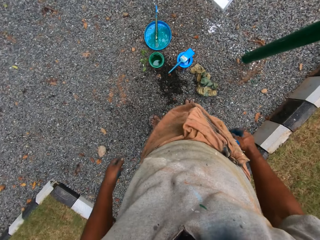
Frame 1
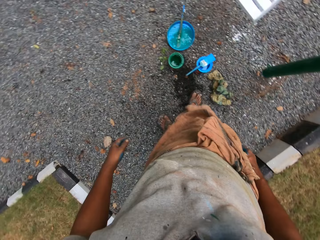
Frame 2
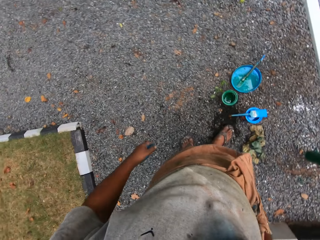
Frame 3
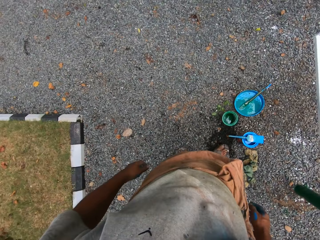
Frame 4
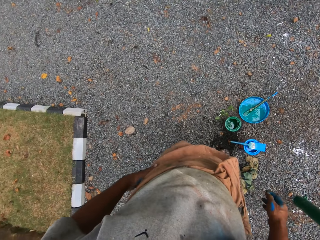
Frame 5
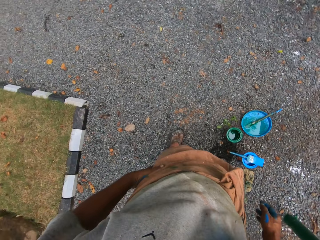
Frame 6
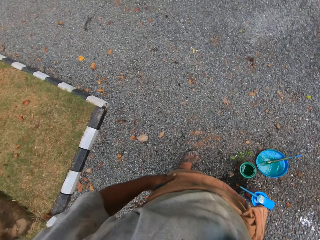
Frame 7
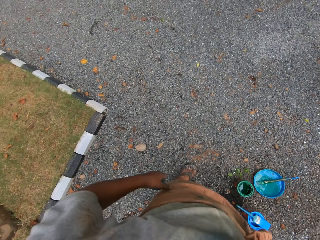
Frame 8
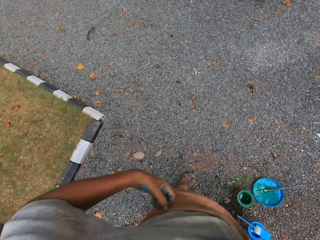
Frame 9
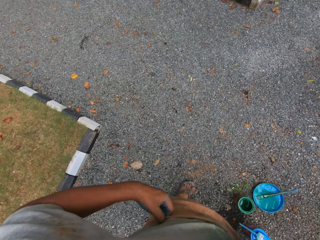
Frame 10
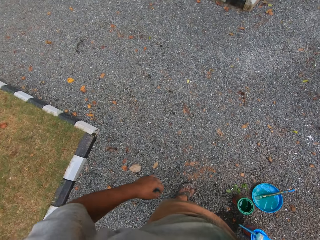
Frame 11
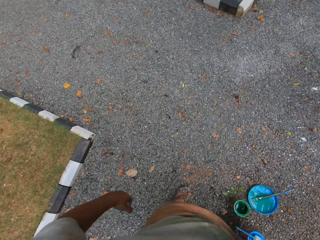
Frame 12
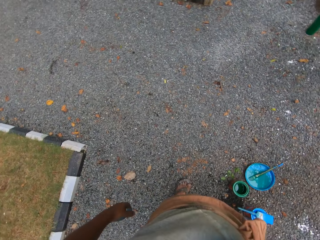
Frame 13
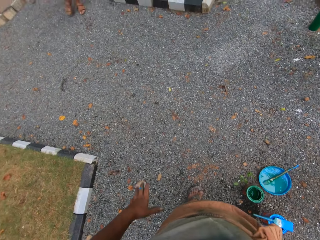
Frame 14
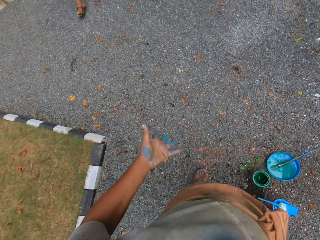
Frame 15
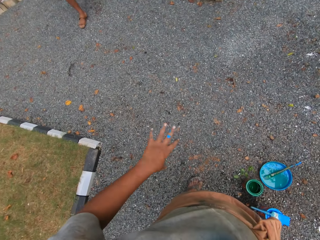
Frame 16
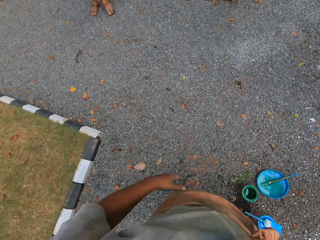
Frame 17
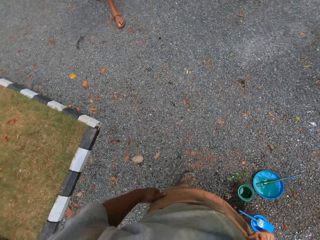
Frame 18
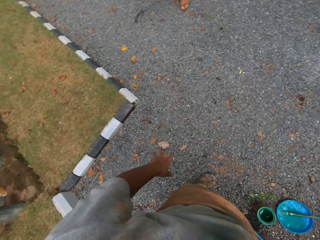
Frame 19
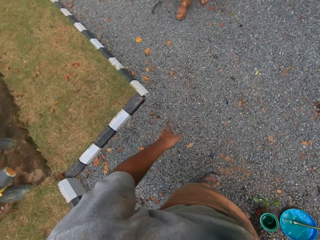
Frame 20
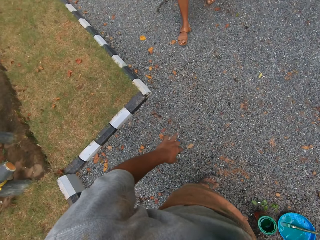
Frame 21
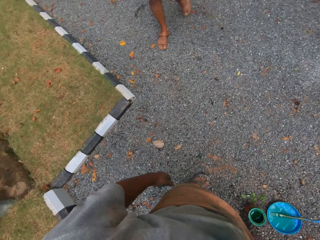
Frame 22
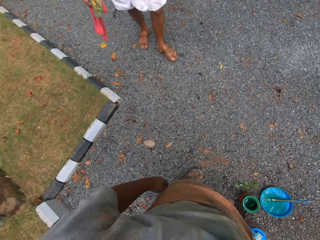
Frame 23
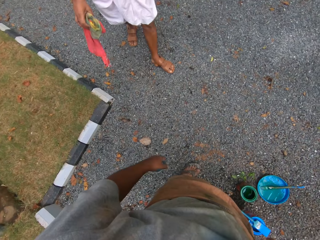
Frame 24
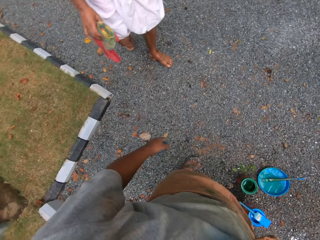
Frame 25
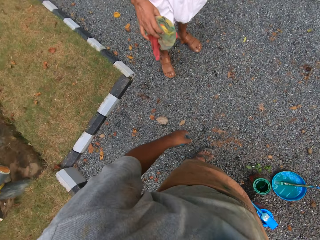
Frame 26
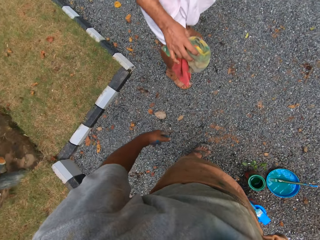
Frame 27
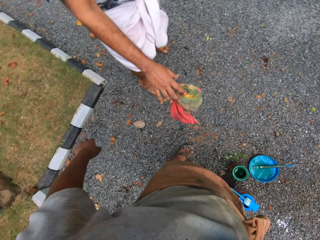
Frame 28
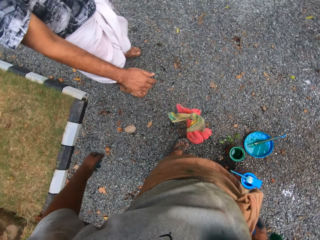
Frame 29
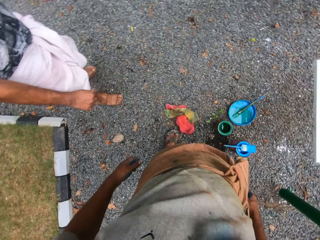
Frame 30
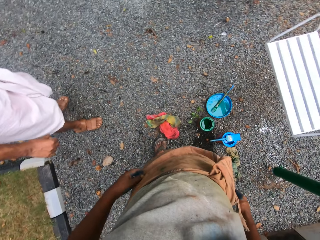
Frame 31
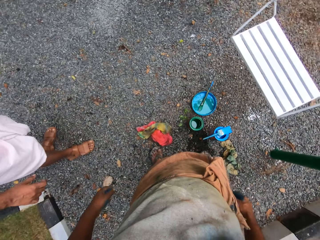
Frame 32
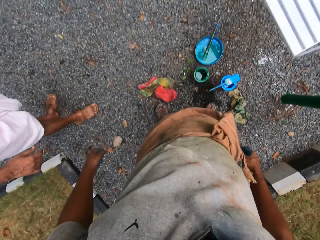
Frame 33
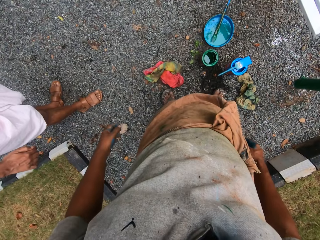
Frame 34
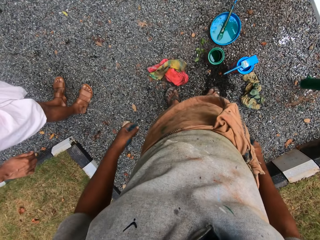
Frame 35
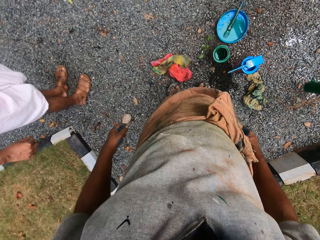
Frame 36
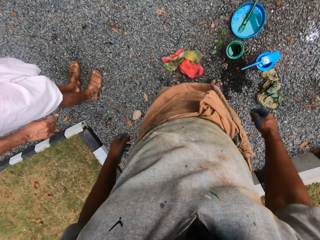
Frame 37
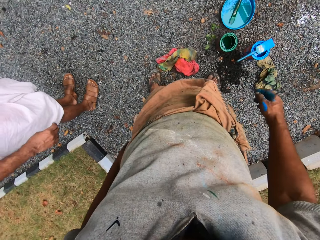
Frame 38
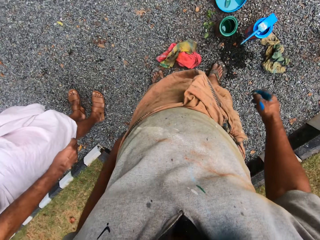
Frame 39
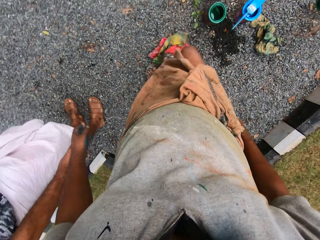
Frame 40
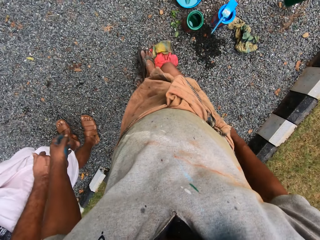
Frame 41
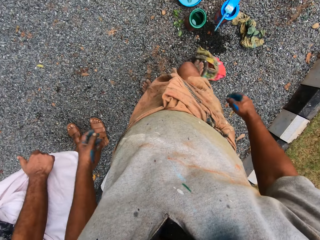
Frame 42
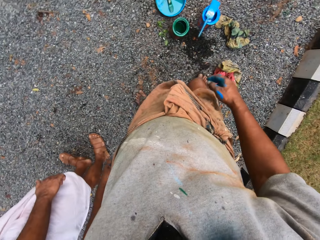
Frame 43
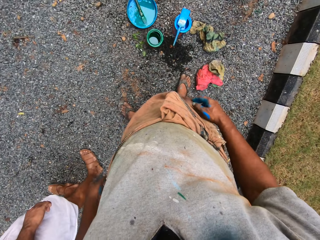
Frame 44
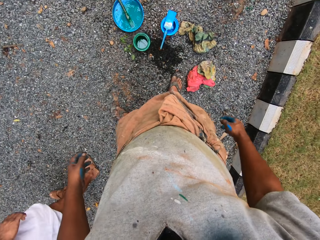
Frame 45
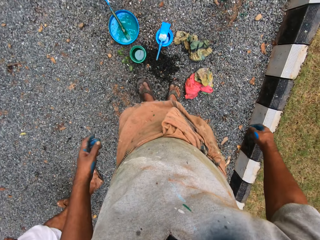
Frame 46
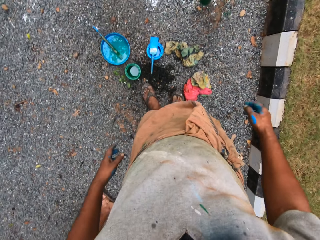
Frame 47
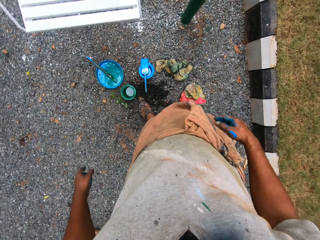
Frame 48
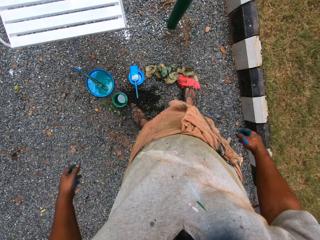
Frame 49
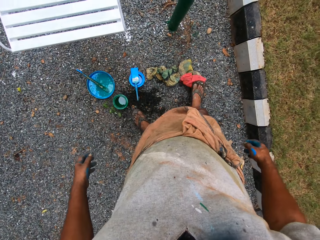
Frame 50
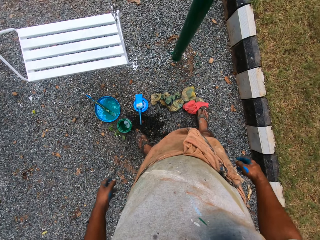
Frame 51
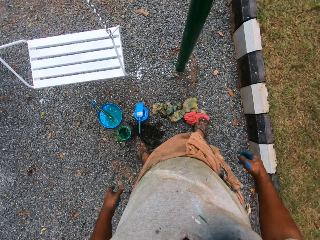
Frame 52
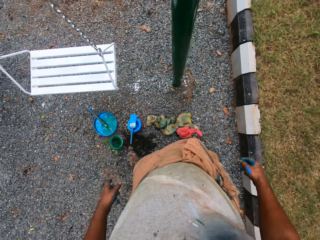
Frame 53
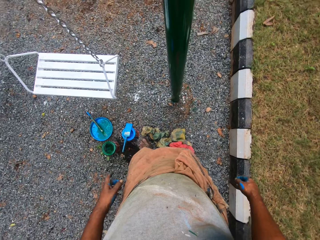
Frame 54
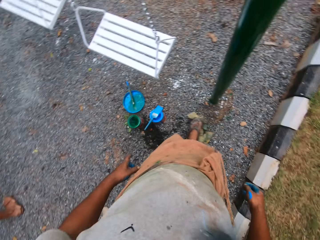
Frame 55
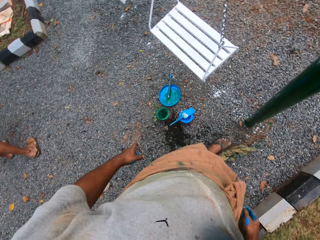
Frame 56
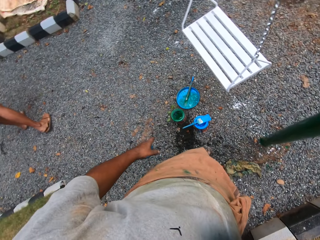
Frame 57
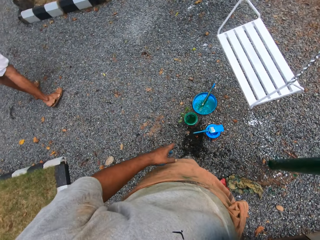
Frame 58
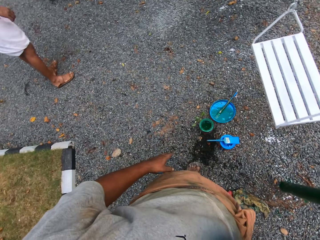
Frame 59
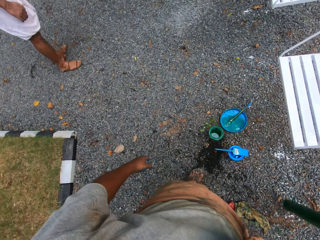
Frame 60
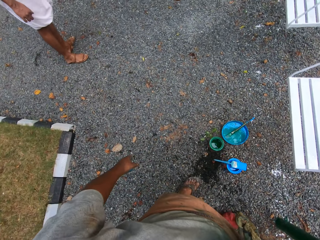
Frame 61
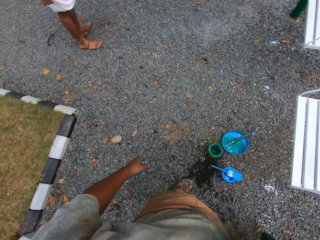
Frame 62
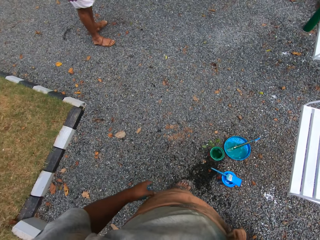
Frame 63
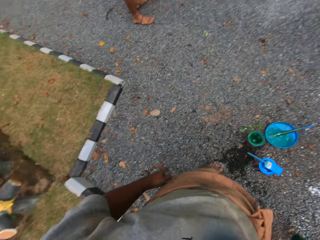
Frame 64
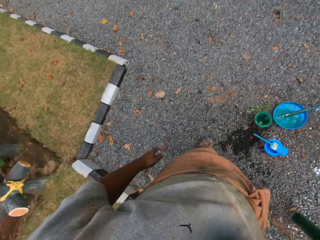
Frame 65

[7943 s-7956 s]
The camera wearer touches his waist with his left hand. He talks to a man. The man drops the cloths to the ground with his right hand. The camera wearer shifts the cloths on the ground with his right foot. He shifts the cloths on the ground with his right foot again. He shifts the cloths on the ground with his left foot.

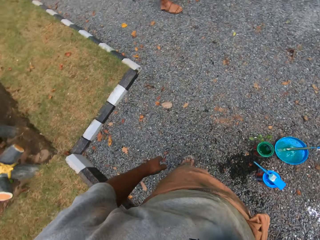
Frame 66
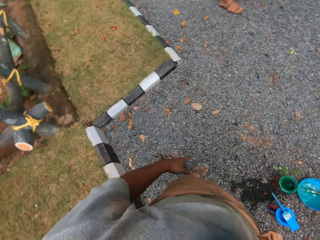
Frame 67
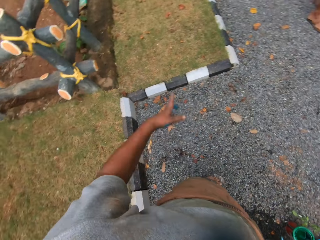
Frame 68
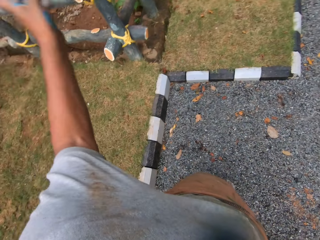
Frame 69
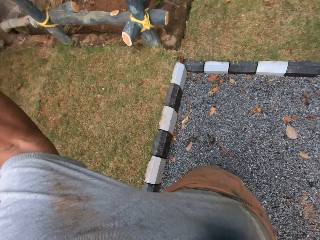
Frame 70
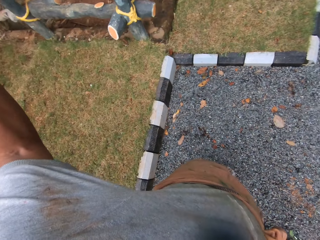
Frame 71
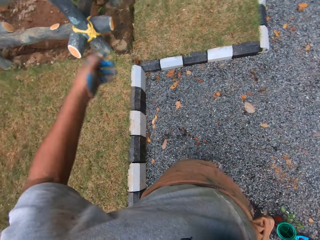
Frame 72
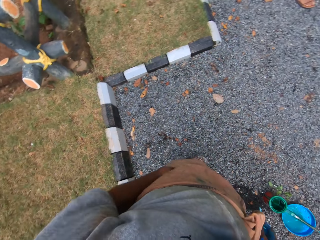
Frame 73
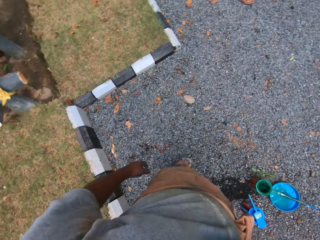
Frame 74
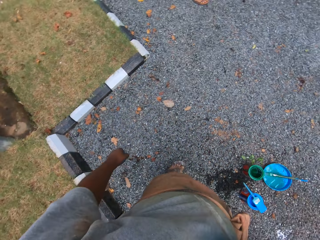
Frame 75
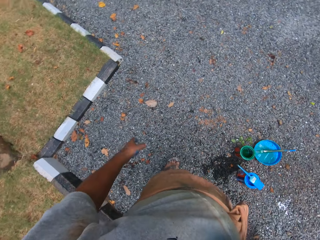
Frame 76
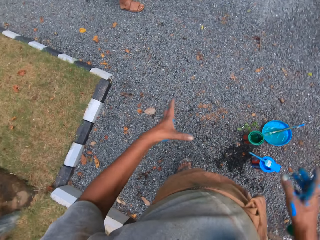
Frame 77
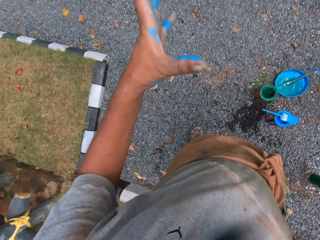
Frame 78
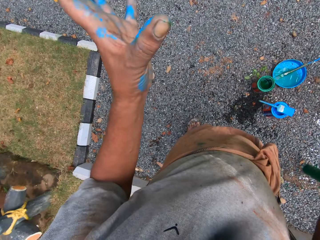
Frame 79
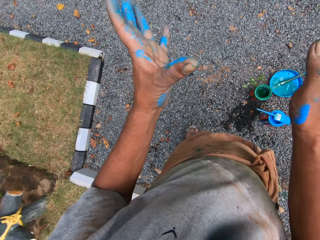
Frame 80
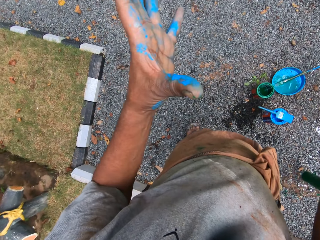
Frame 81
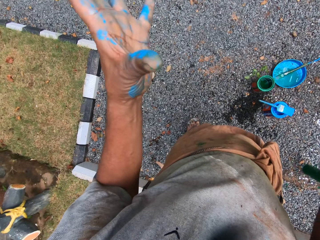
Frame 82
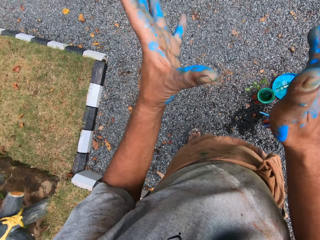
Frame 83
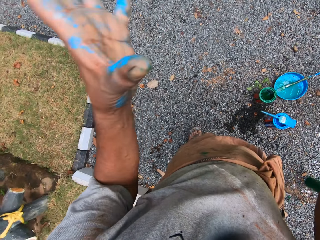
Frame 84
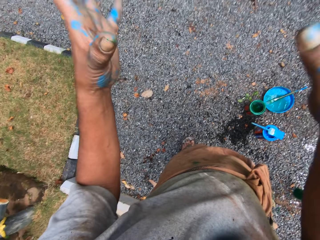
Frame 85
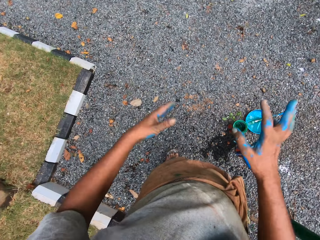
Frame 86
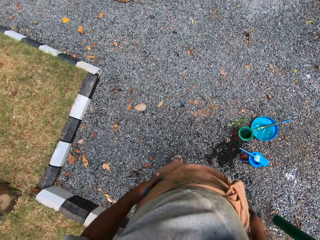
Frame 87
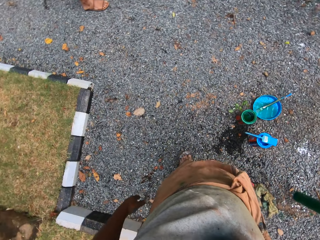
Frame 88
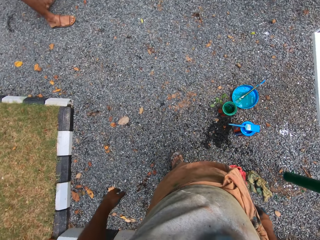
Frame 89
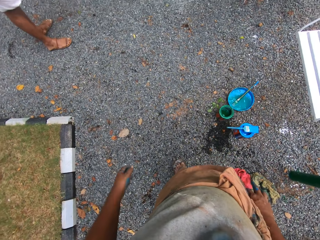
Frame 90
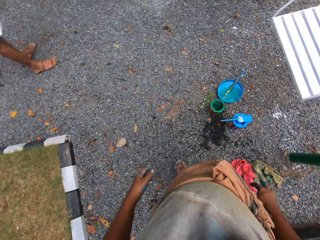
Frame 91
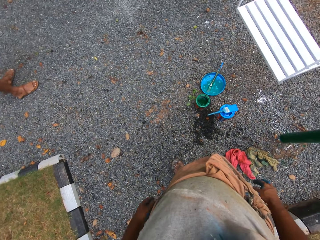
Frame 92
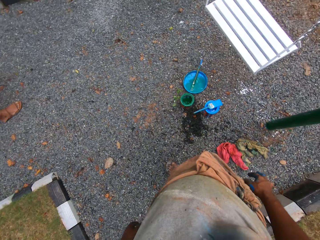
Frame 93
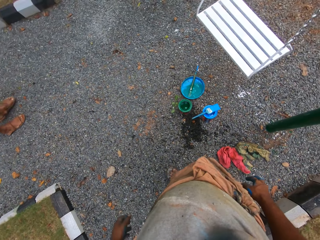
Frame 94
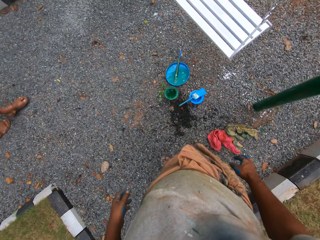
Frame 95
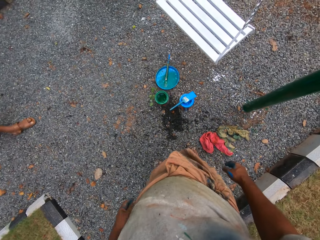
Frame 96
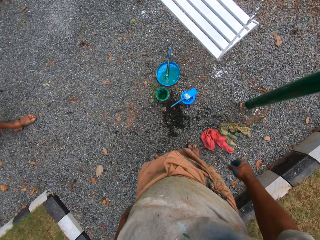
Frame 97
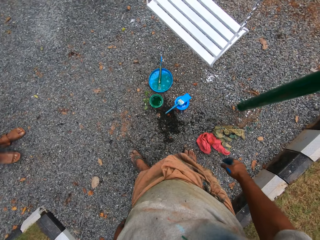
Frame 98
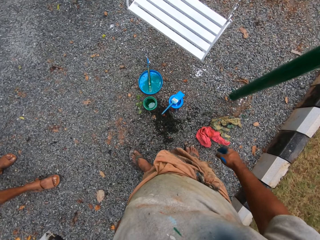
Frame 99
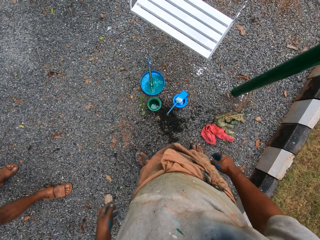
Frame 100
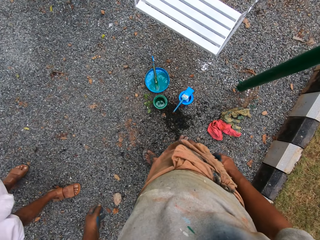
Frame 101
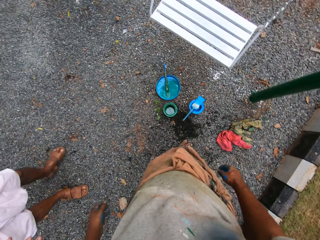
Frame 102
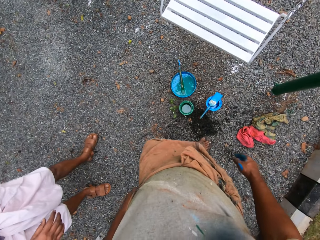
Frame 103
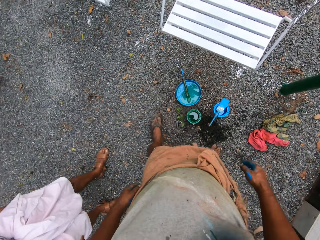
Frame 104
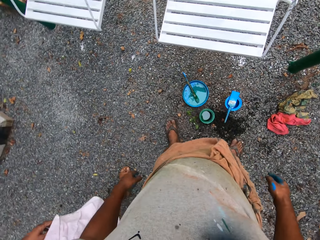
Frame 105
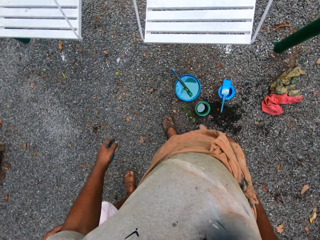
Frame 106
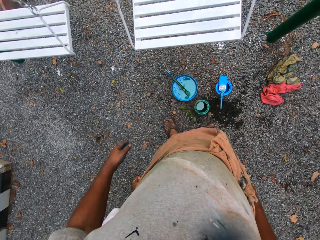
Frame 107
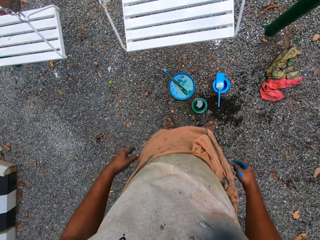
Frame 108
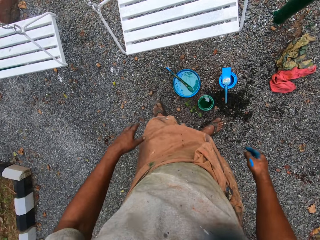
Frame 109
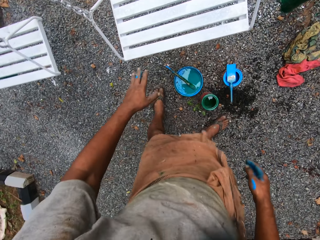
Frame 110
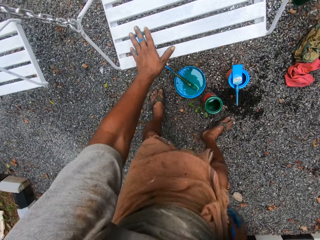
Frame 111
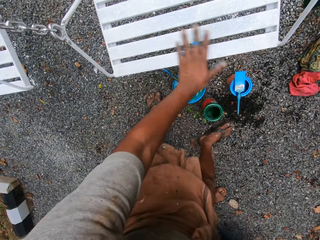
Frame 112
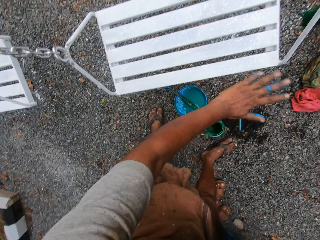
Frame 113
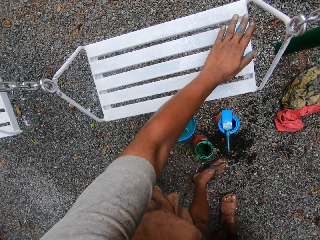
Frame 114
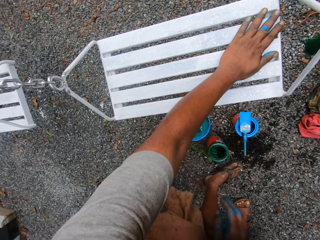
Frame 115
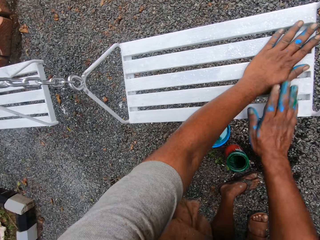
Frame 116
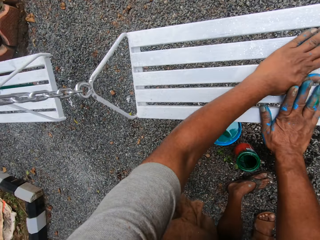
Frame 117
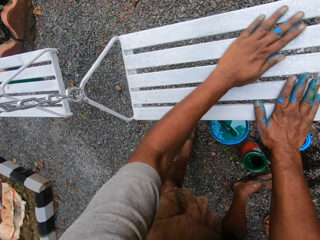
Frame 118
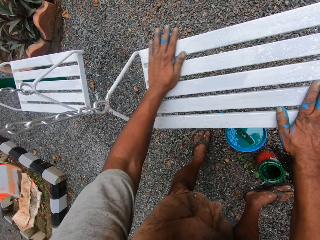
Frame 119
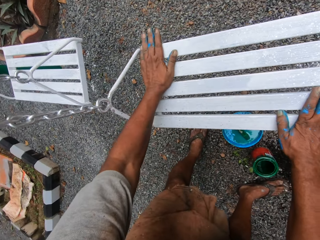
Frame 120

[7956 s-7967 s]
The camera wearer lifts his left hand. He lowers his left hand. He gestures with both hands. He wipes the seat of the swing with his hands.
